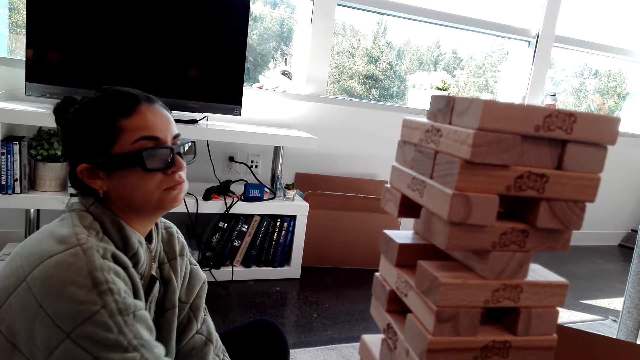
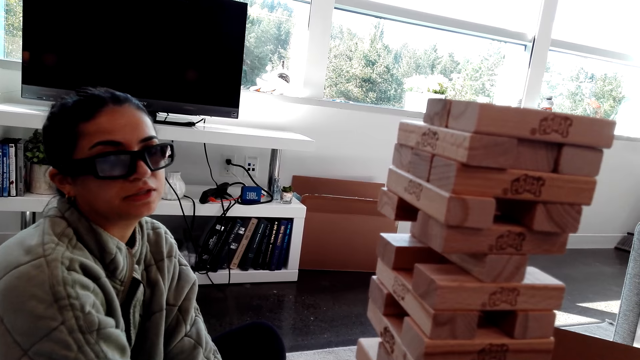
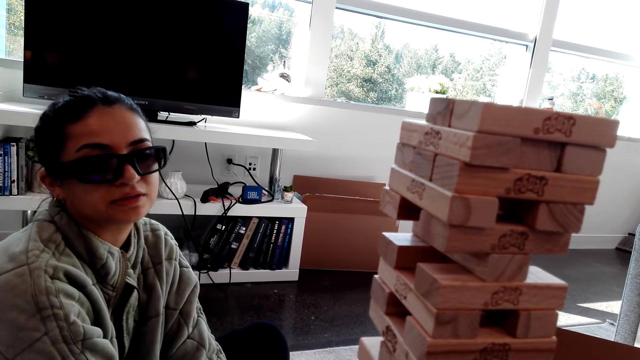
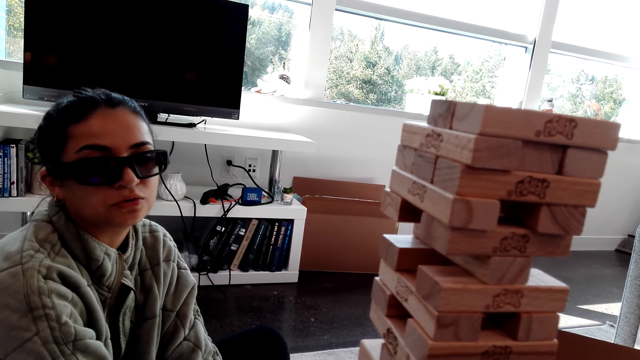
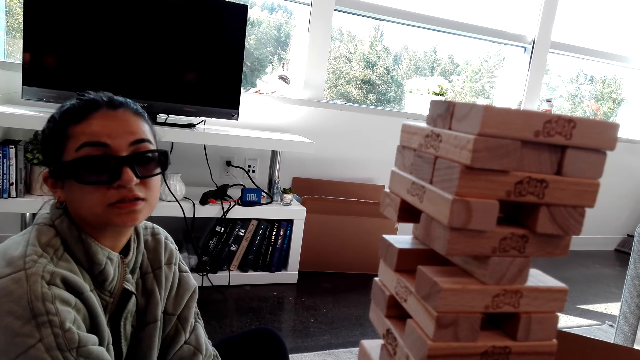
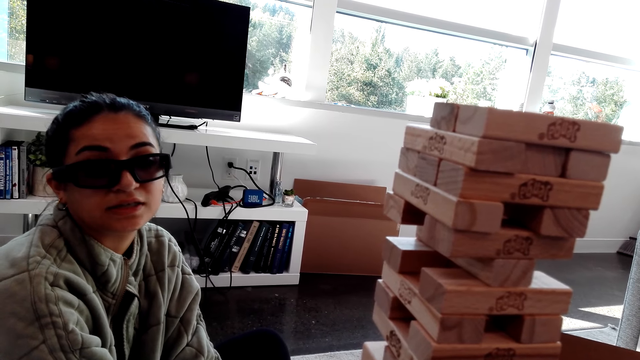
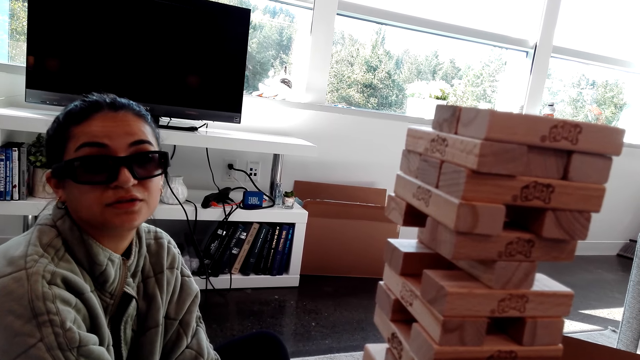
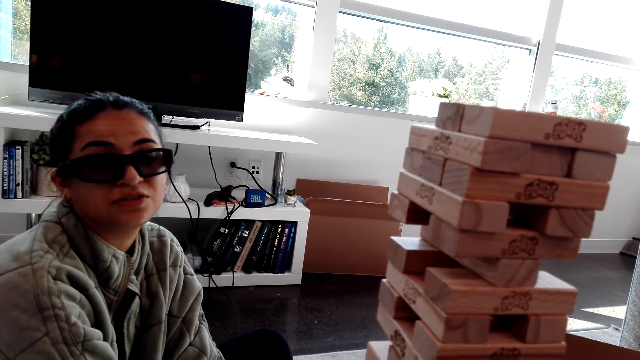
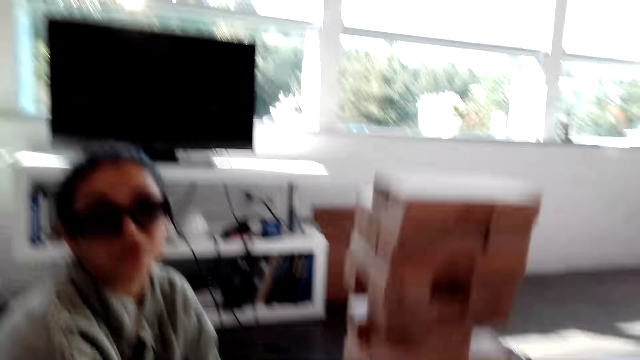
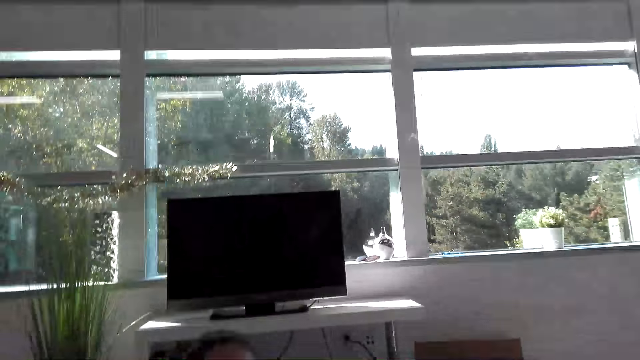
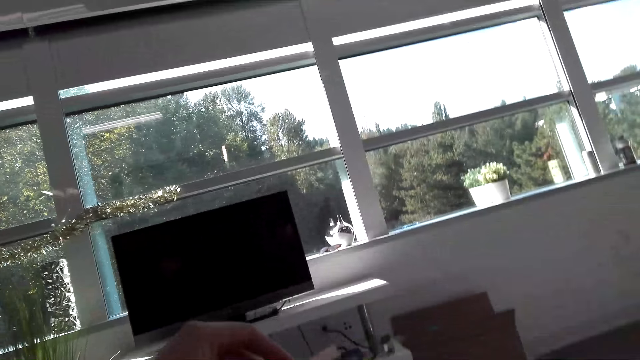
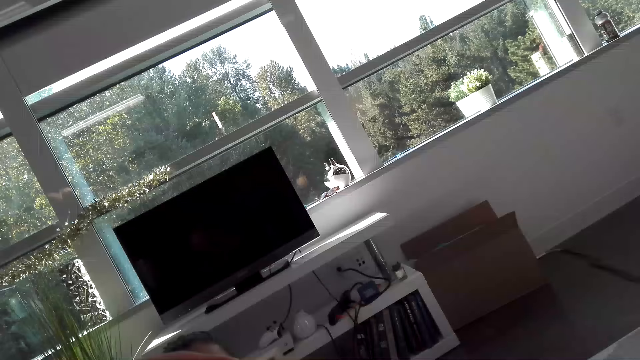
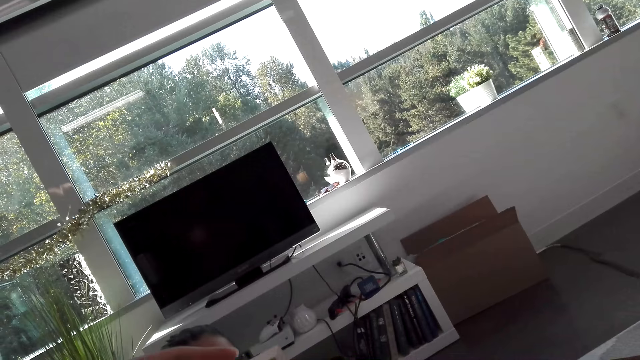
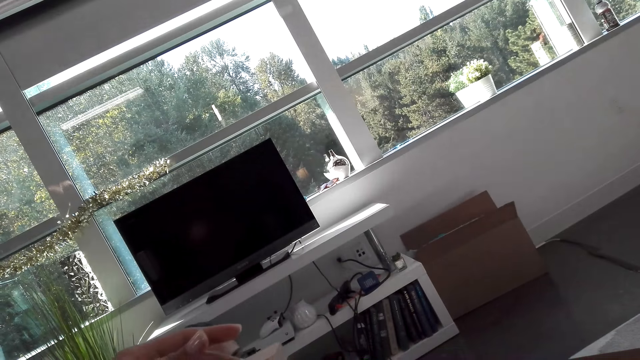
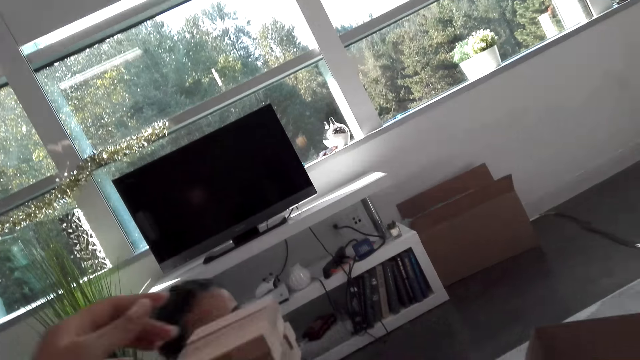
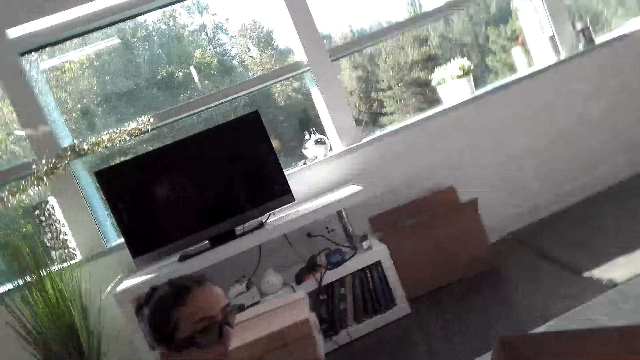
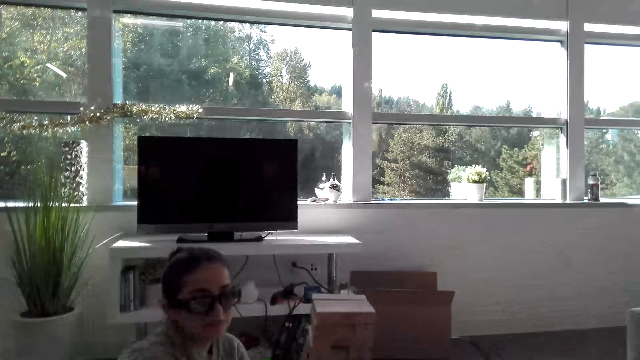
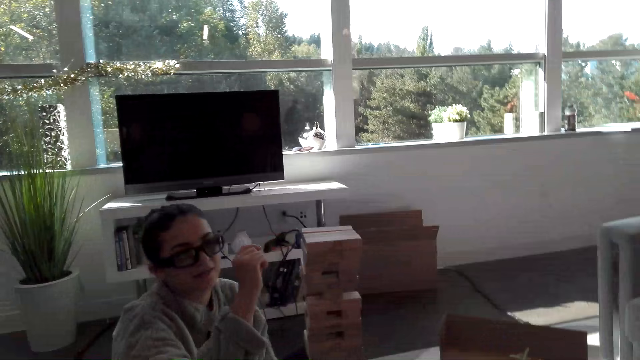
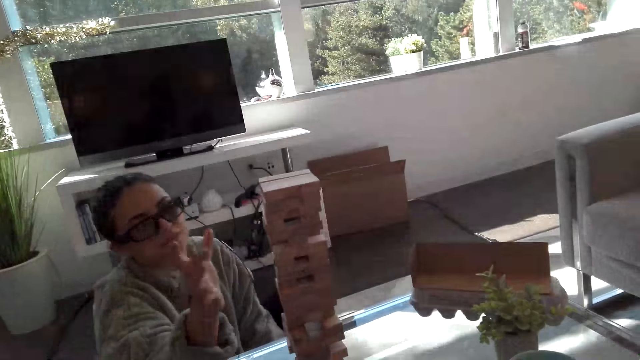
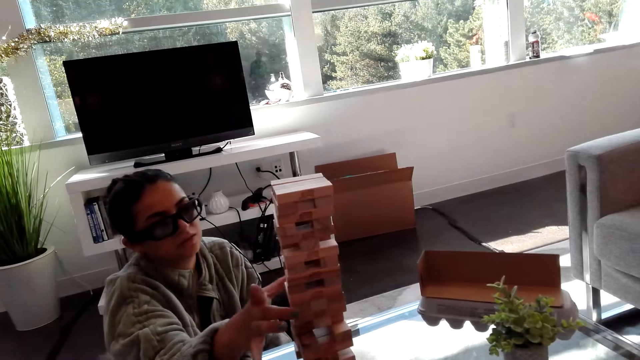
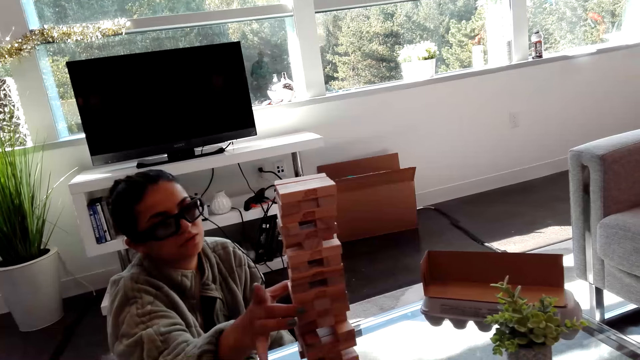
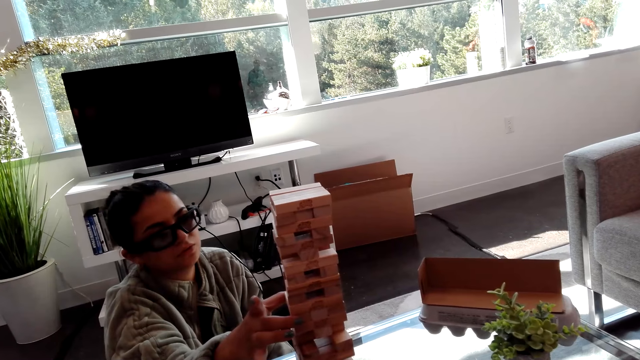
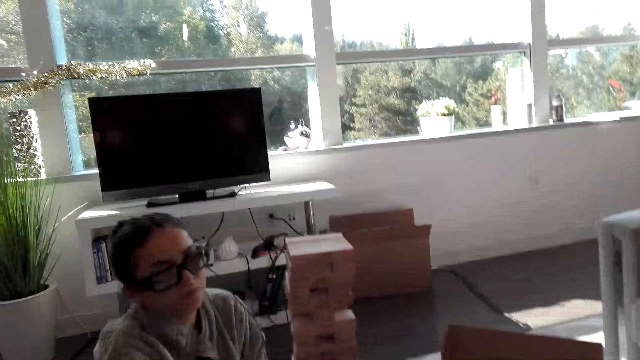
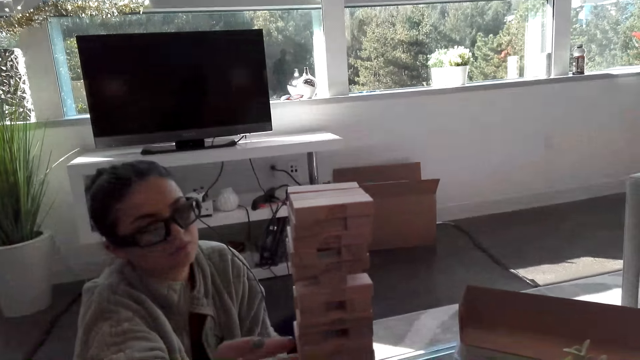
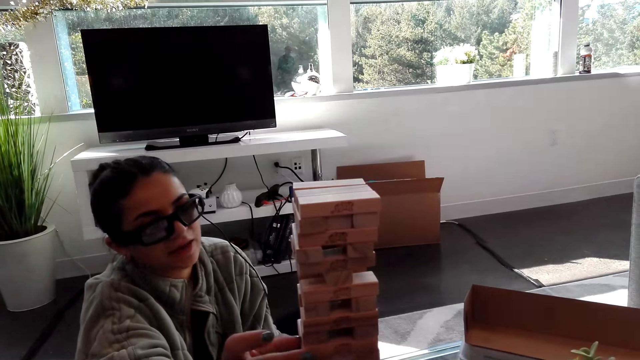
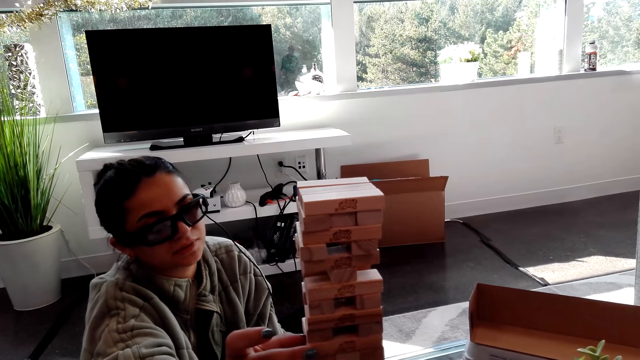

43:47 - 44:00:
The camera wearer looks around the room. They do something. A lady holds the wood on the tower wood block.

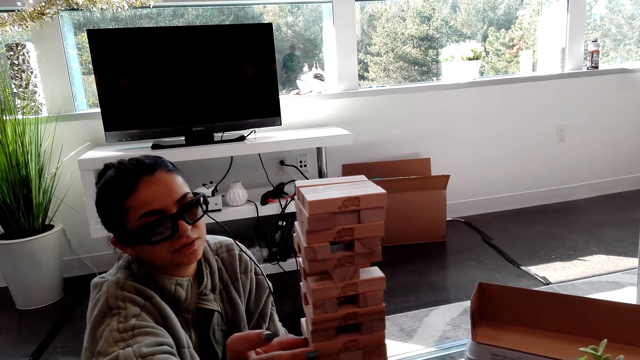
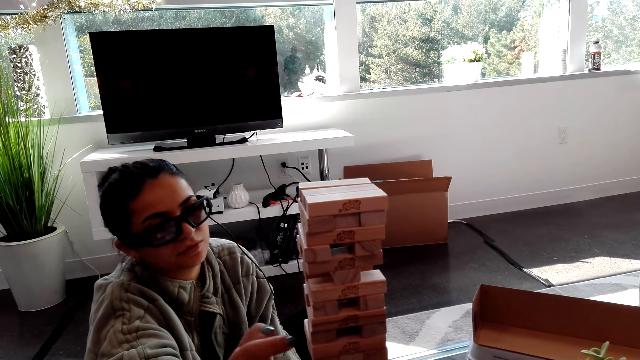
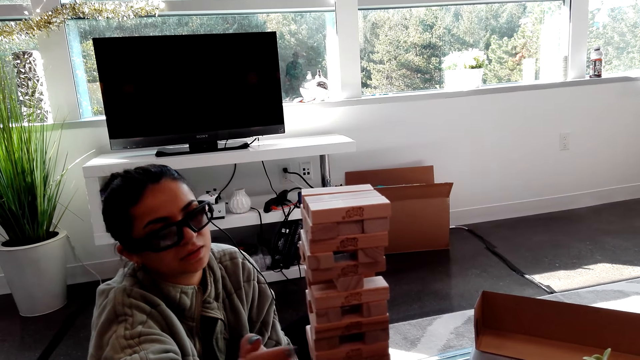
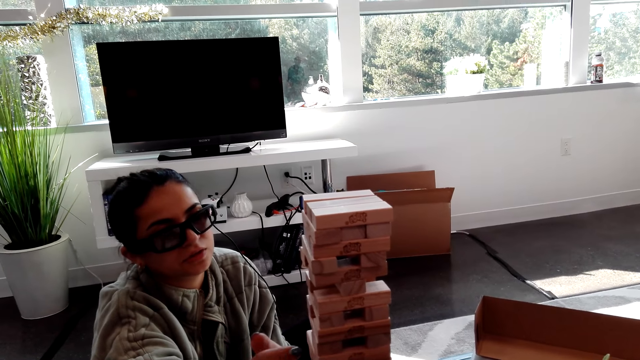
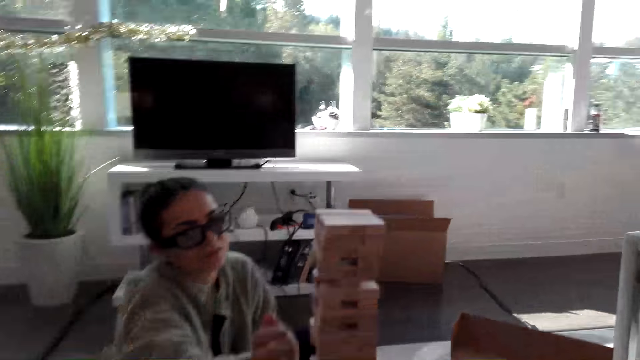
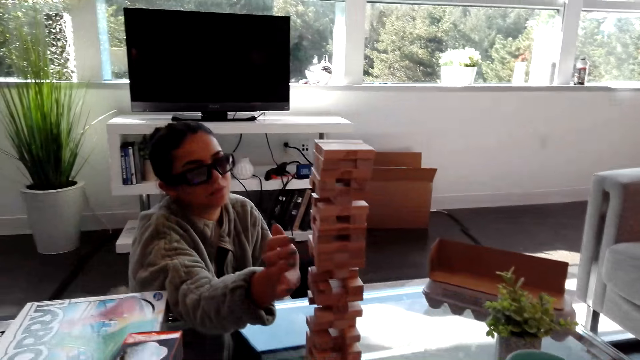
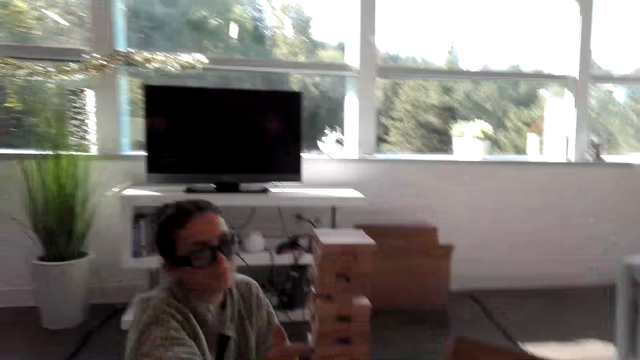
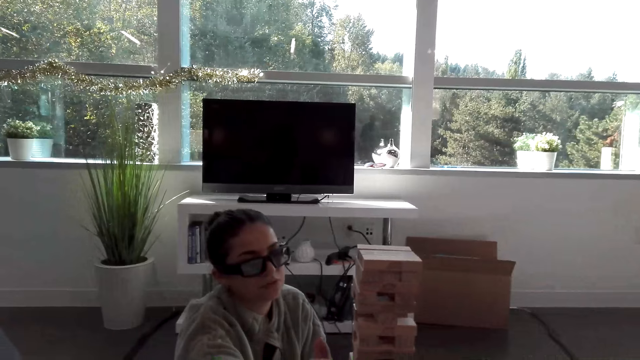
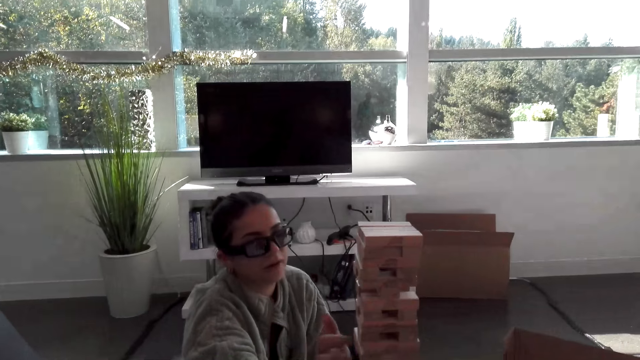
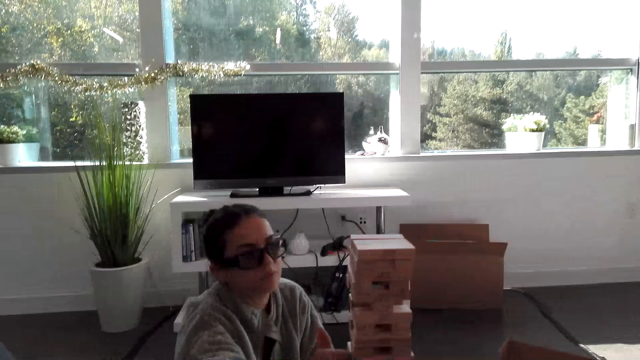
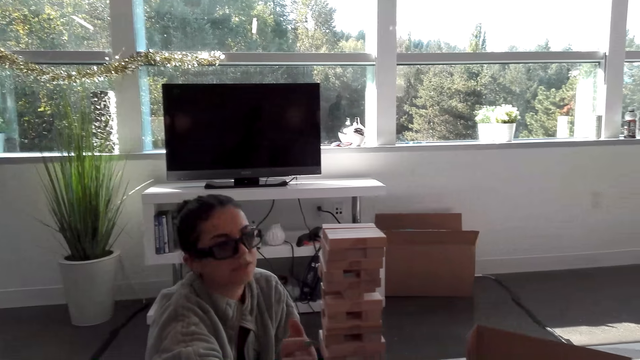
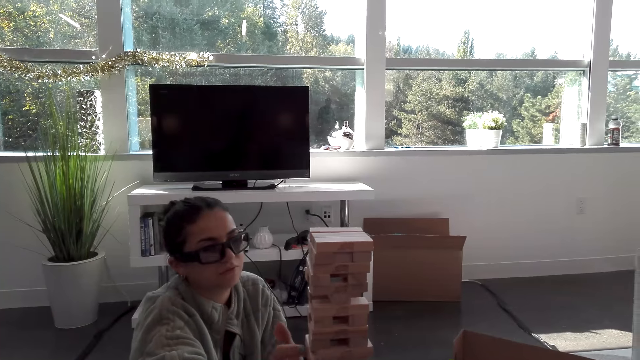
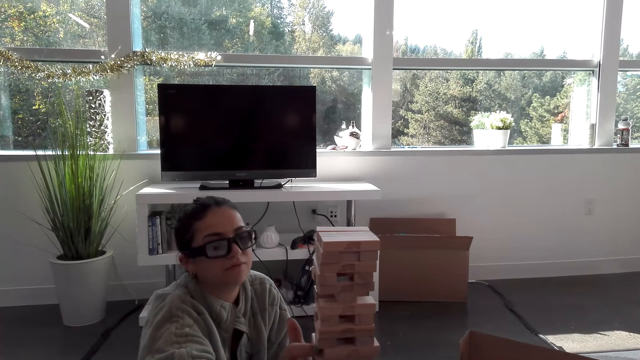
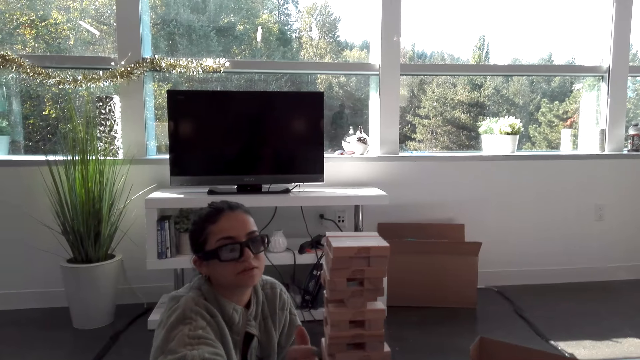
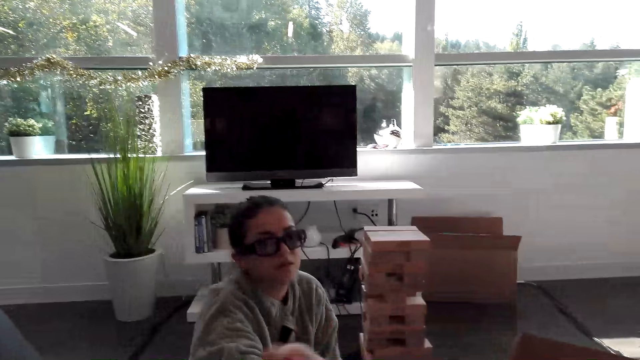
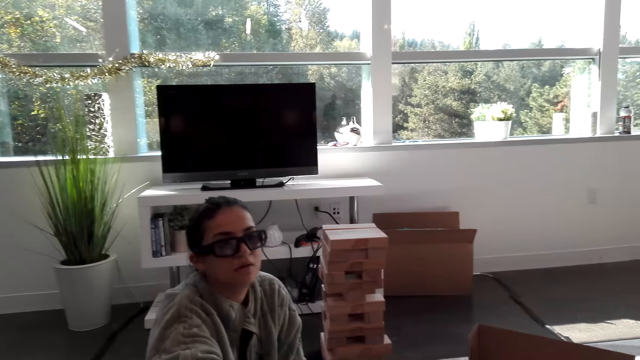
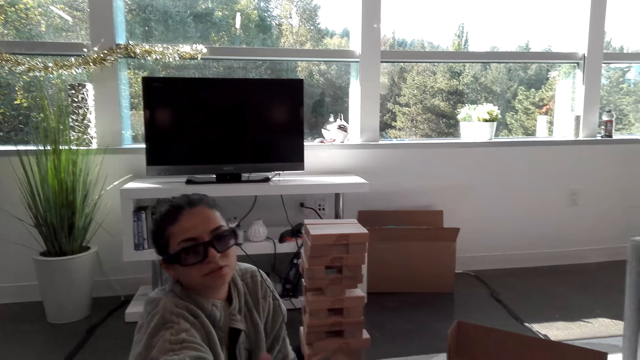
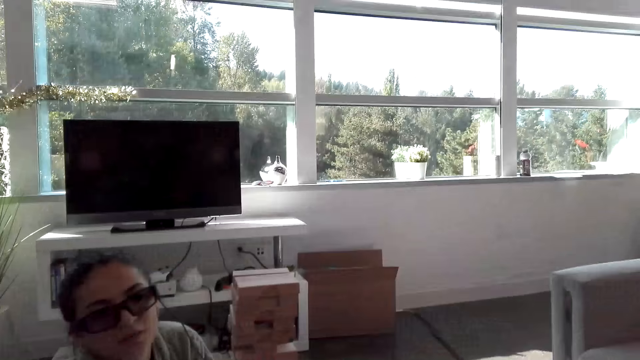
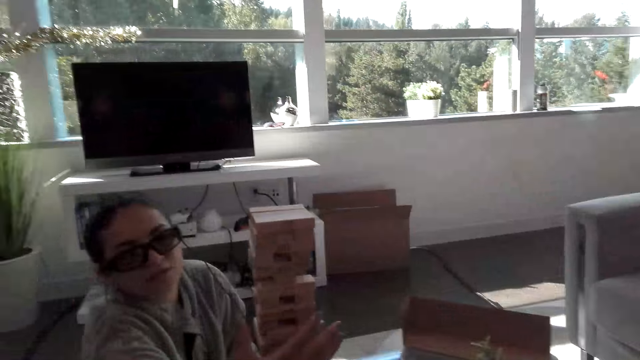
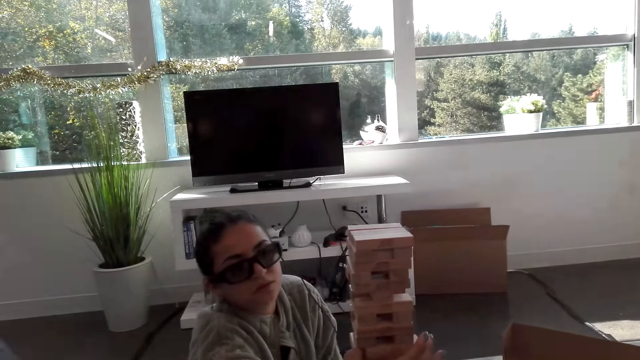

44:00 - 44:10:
A person hits a piece of wood with her nails.
